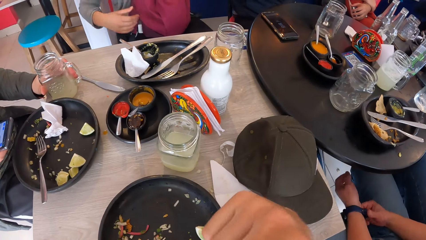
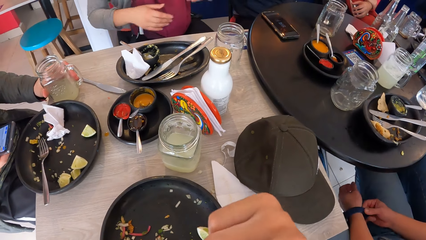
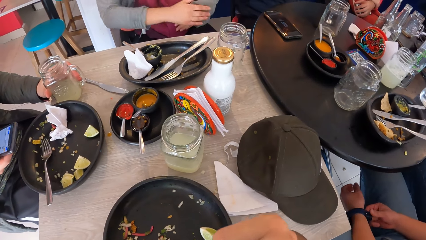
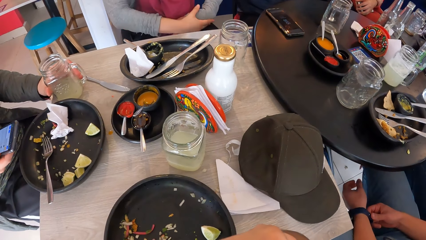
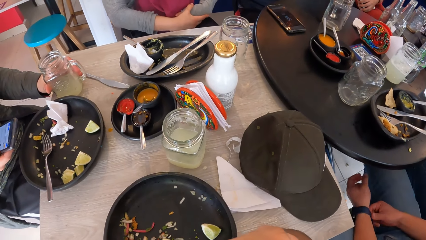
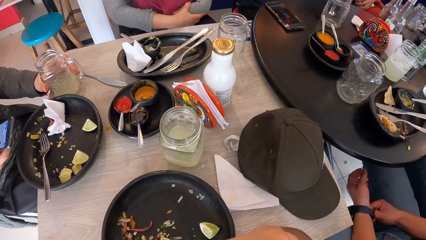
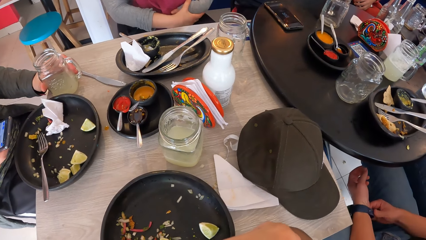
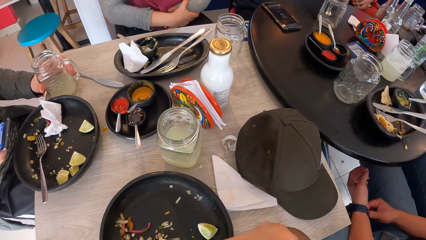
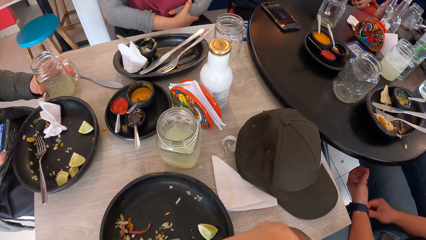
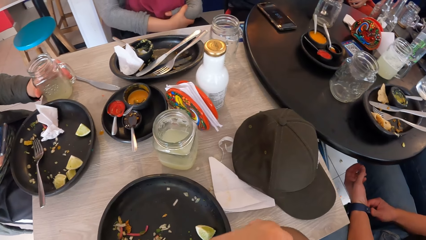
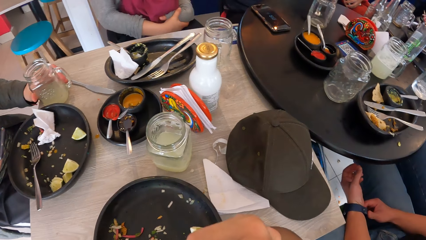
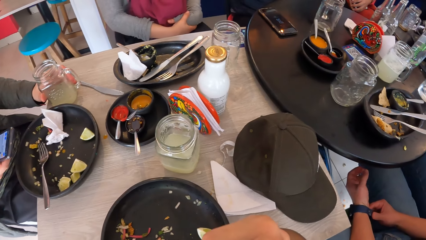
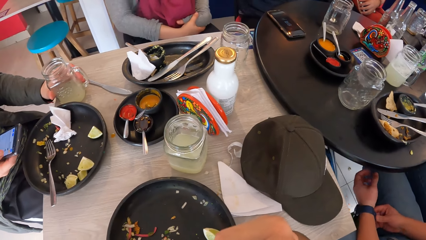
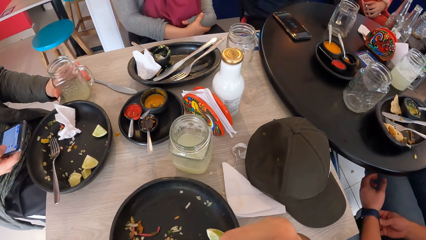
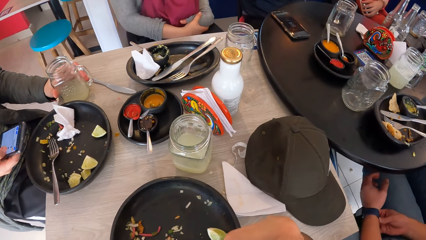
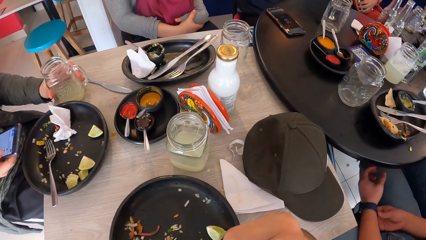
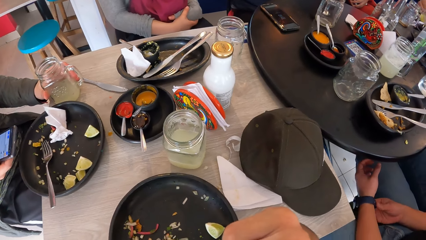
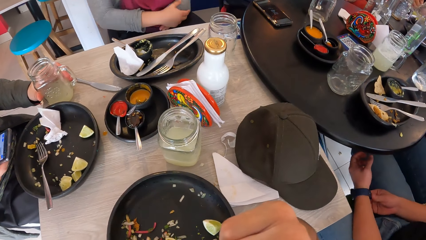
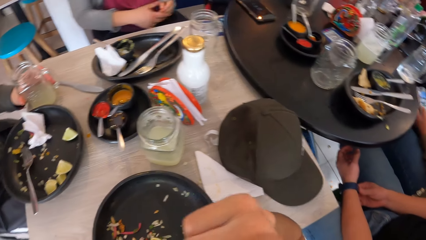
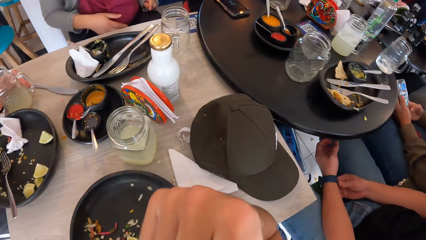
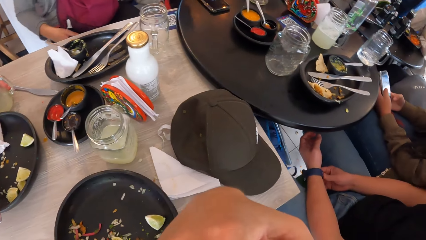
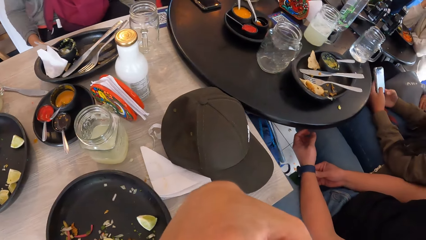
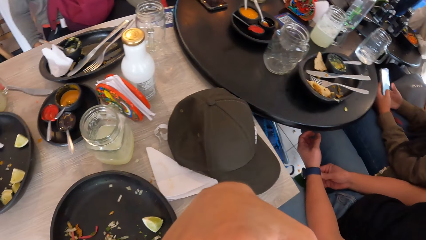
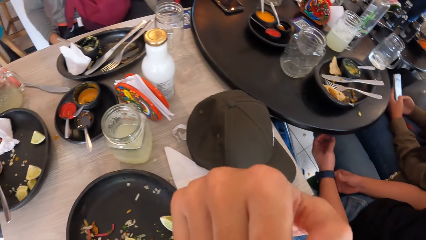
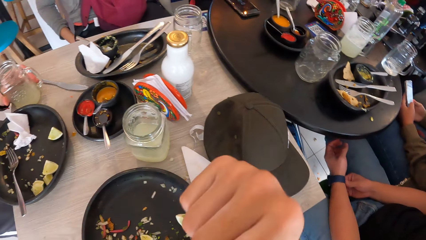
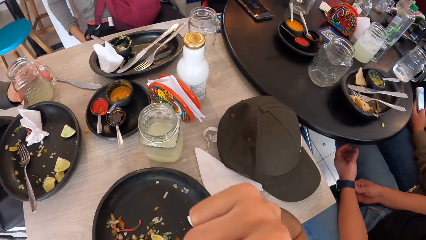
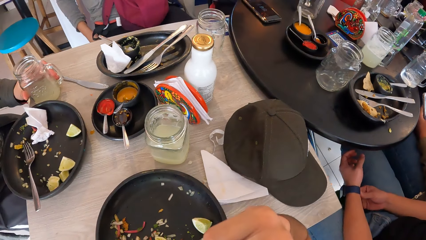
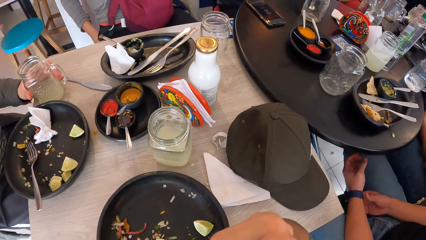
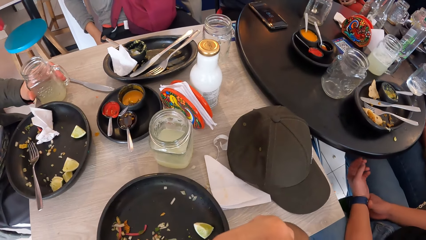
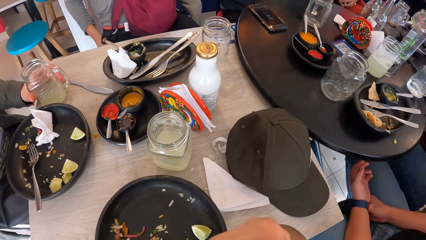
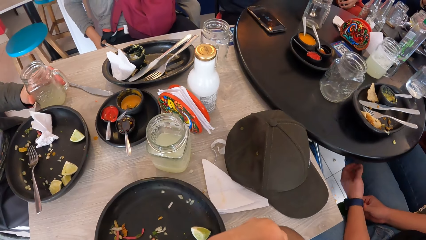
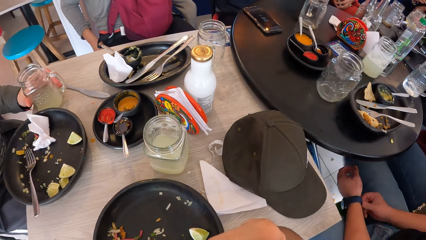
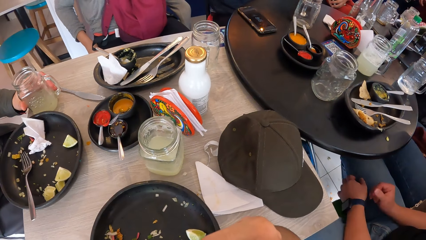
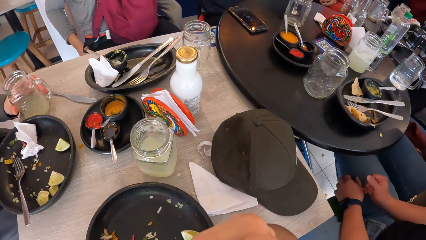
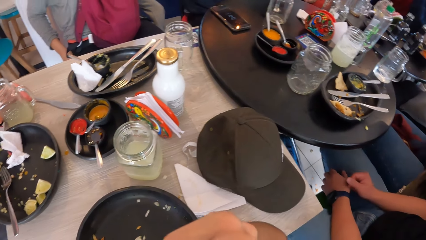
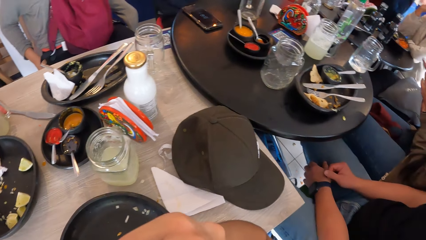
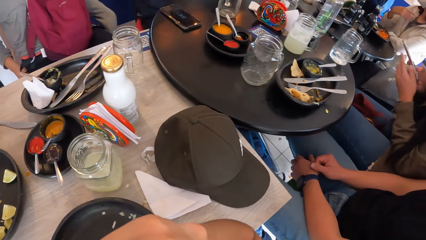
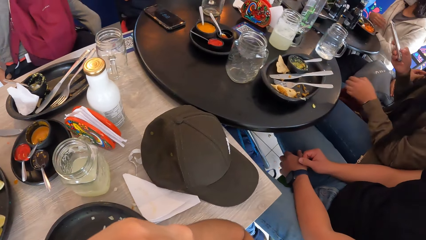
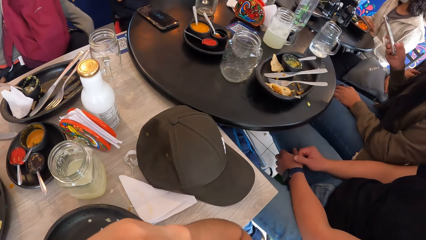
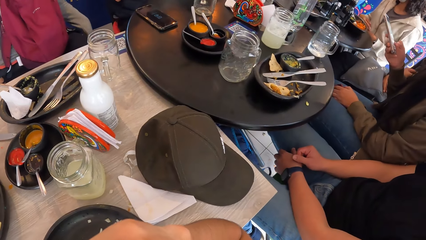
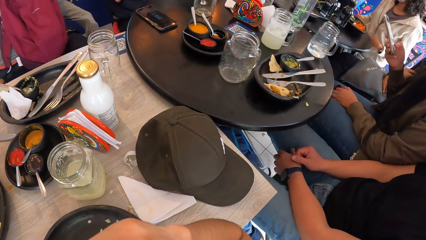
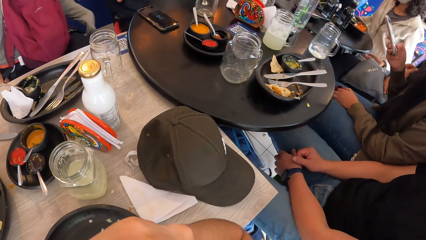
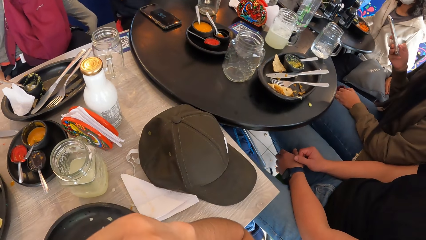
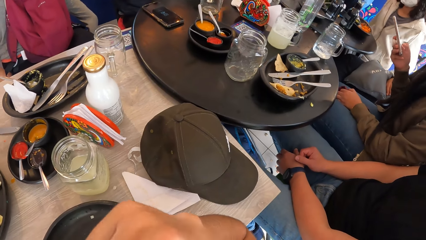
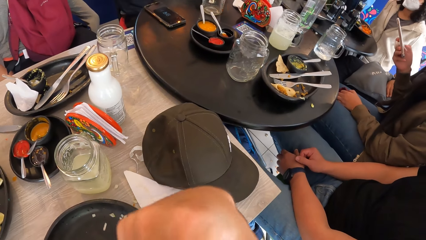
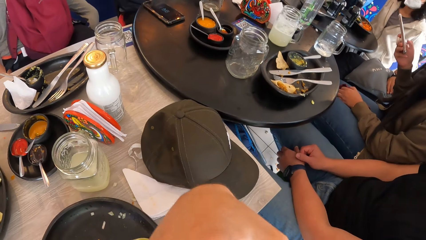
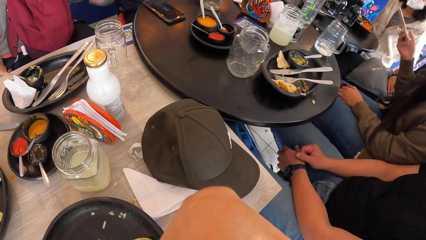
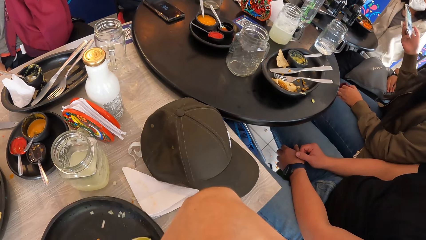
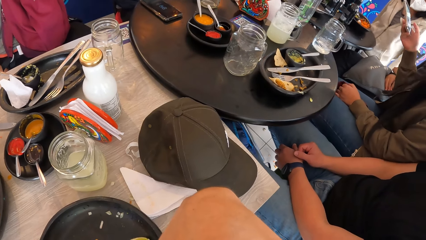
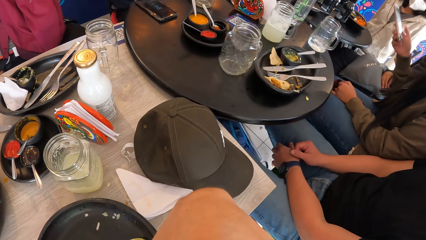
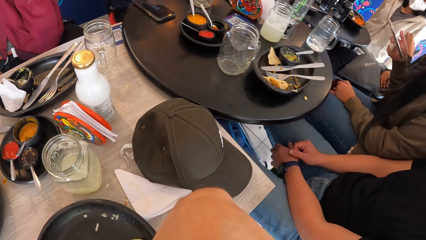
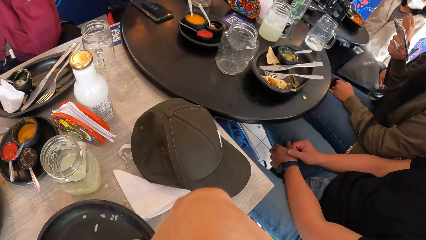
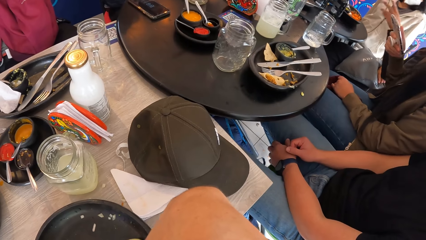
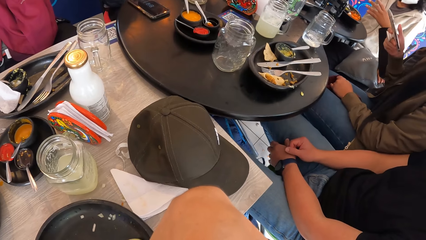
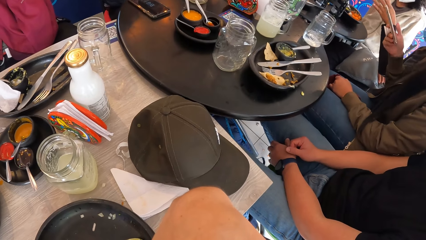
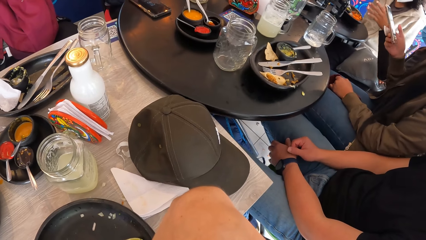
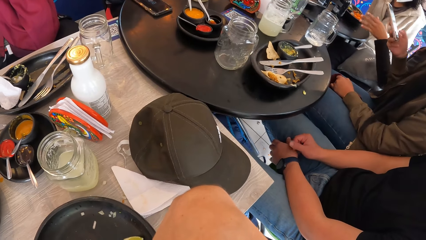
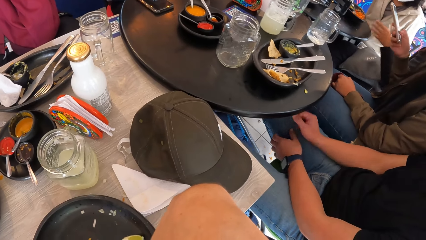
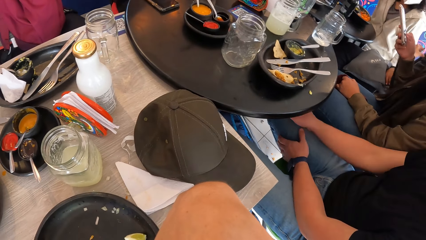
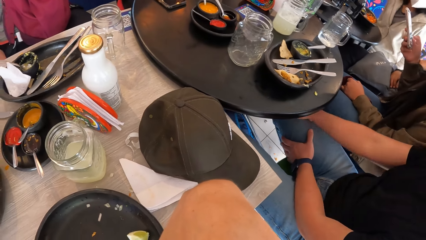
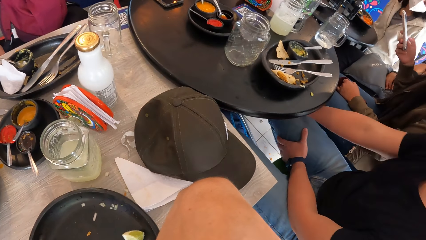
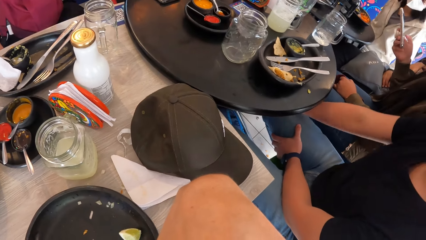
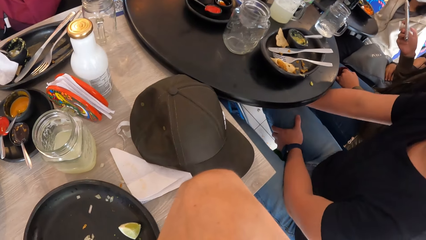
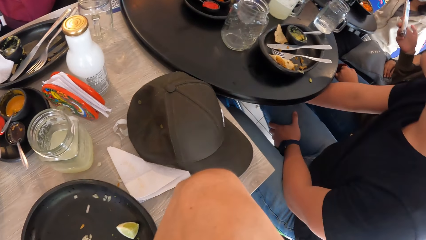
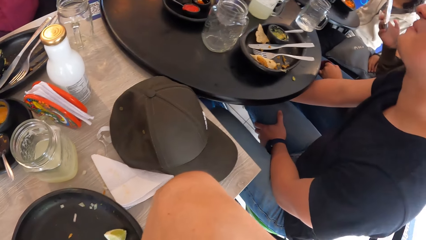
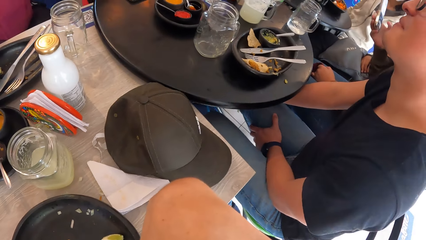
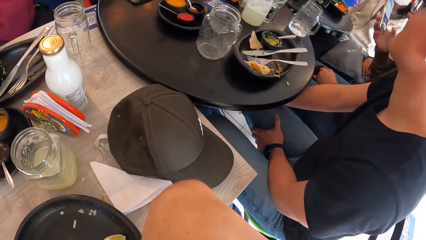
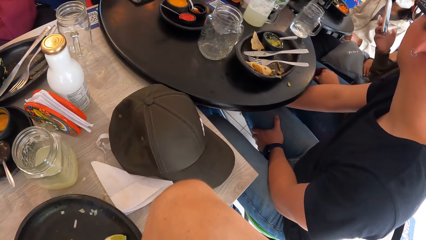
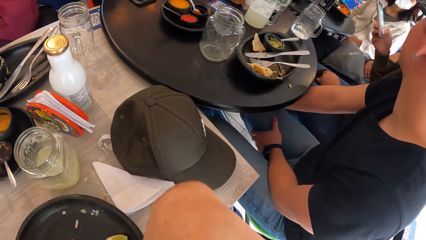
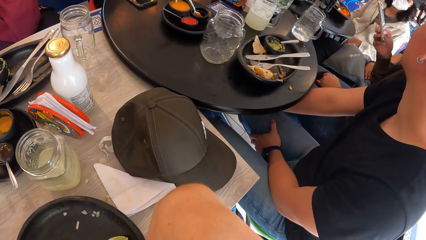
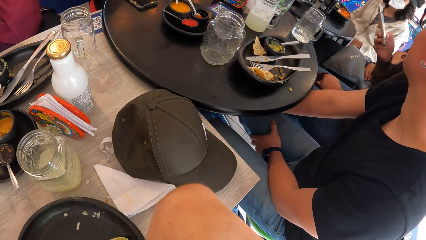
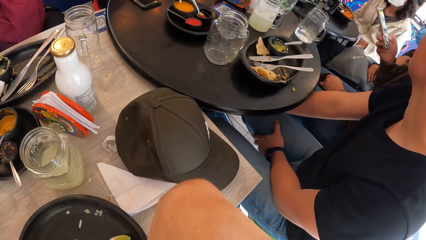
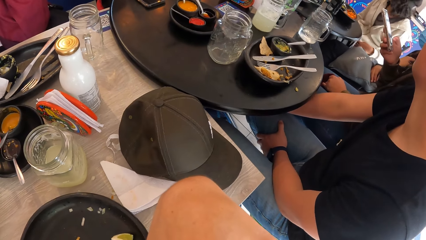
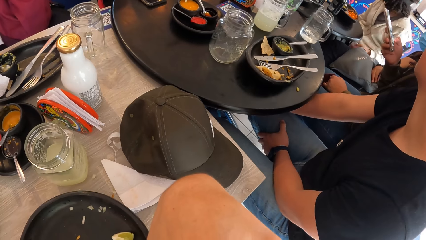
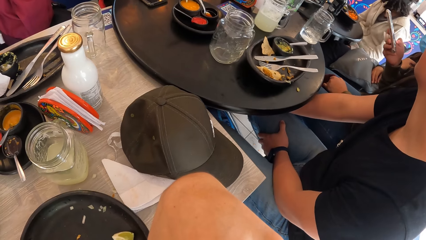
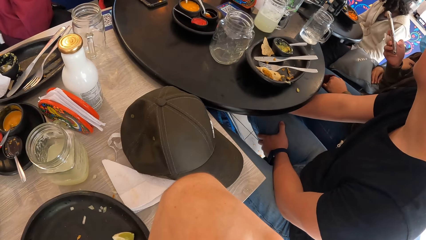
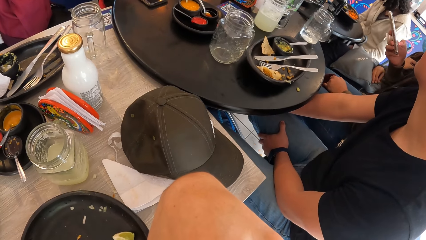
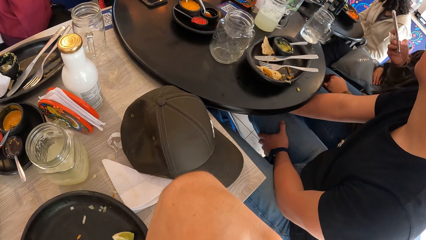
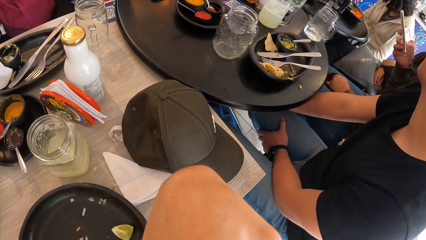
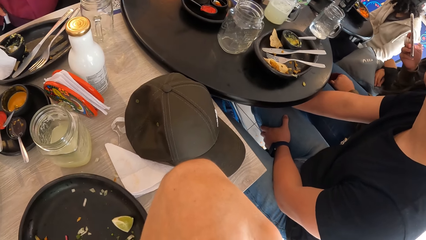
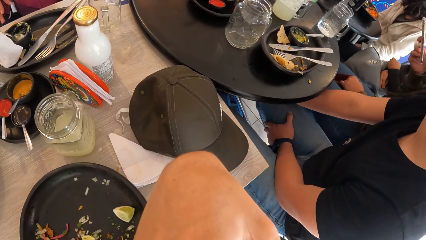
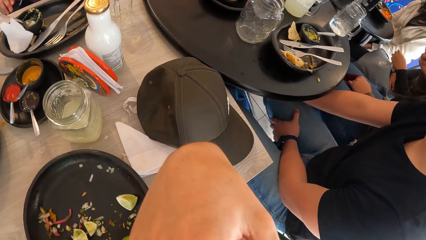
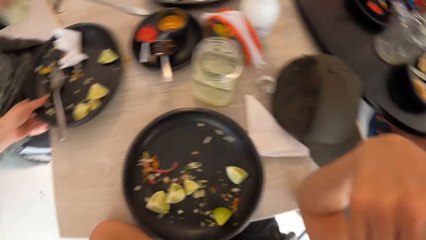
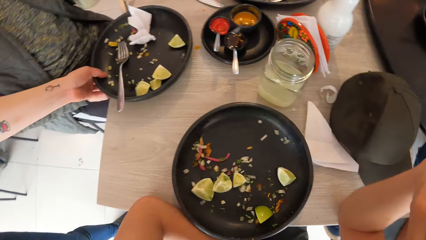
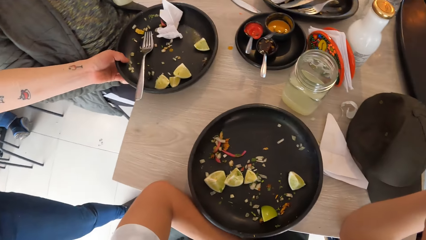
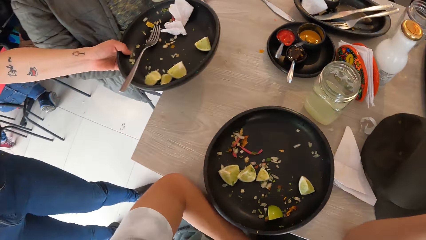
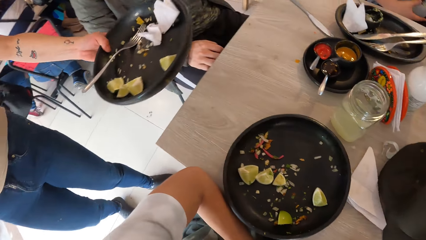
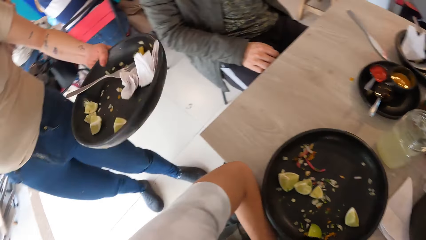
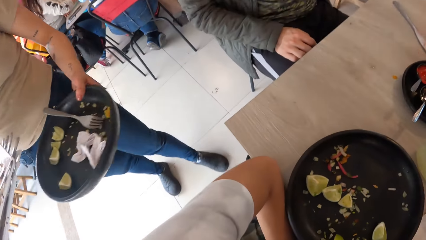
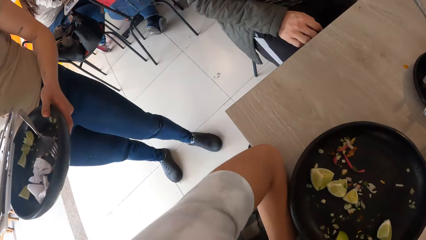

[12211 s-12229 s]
A woman places both hands on a bag. The lady holds hands together. Another woman operates a phone with both hands and operates the phone with her right hand. A waiter takes the plate from the table with her left hand.
